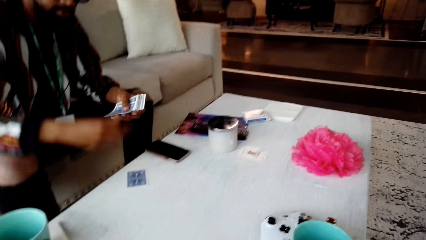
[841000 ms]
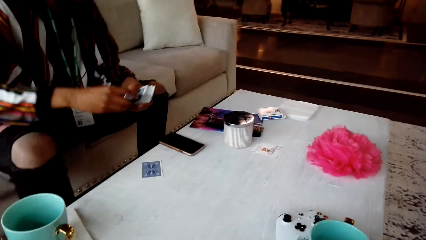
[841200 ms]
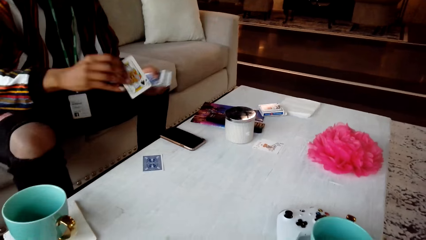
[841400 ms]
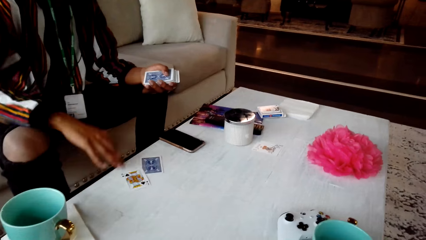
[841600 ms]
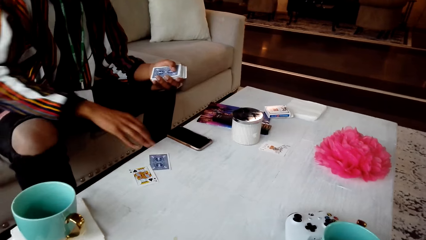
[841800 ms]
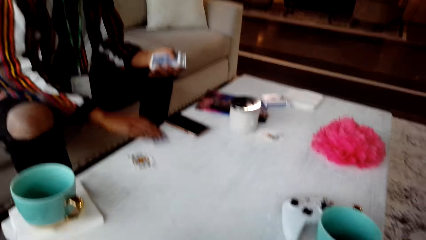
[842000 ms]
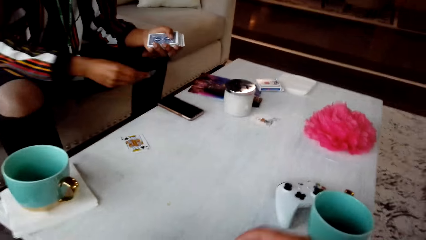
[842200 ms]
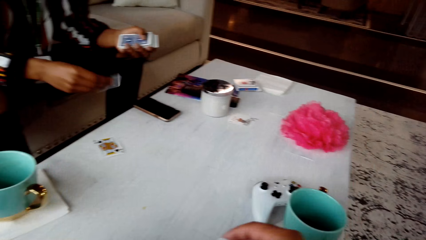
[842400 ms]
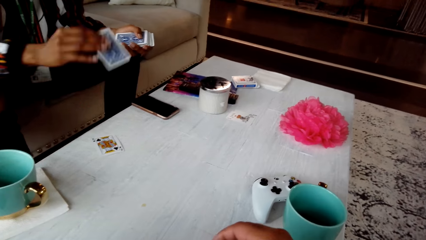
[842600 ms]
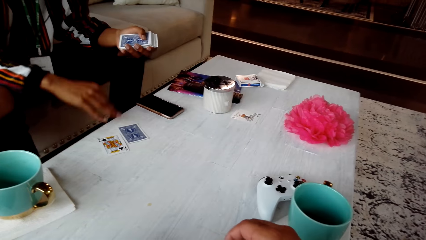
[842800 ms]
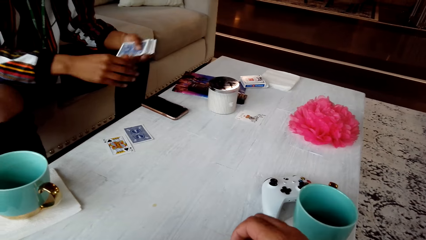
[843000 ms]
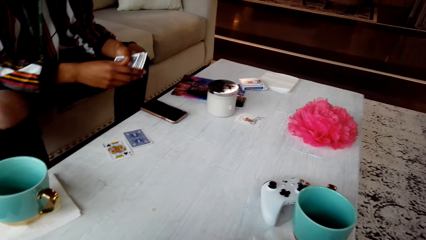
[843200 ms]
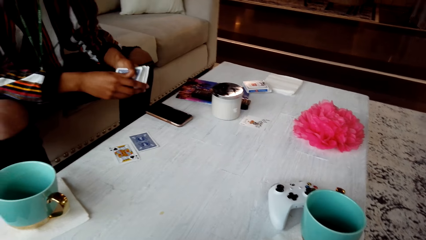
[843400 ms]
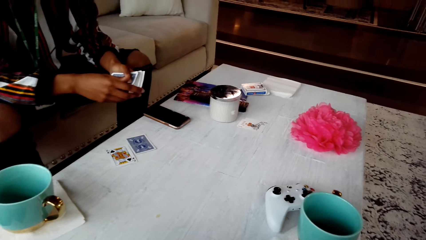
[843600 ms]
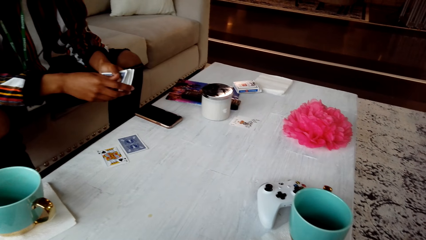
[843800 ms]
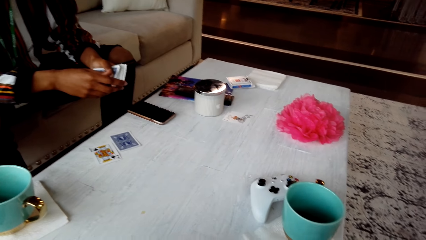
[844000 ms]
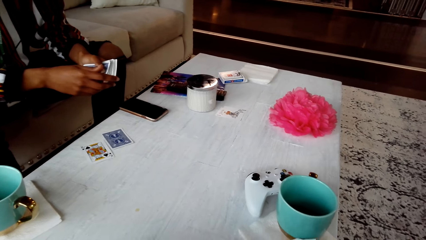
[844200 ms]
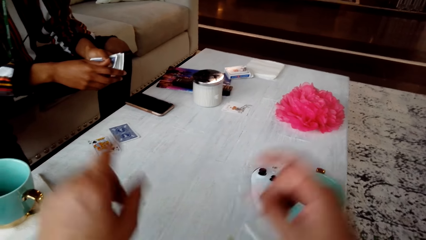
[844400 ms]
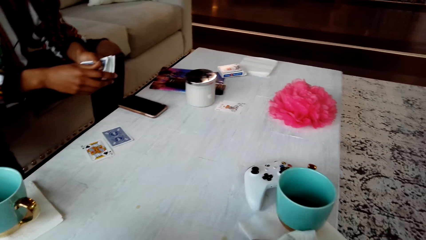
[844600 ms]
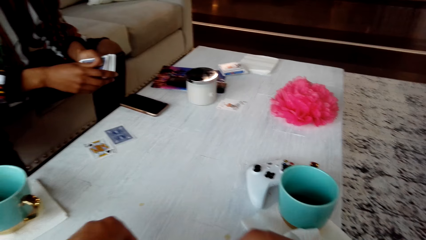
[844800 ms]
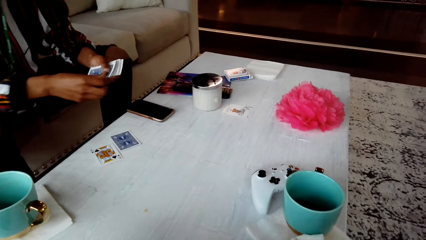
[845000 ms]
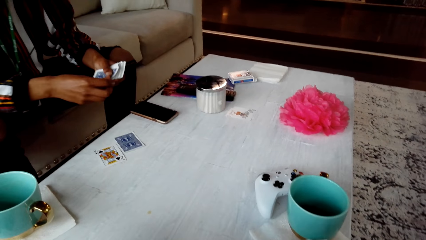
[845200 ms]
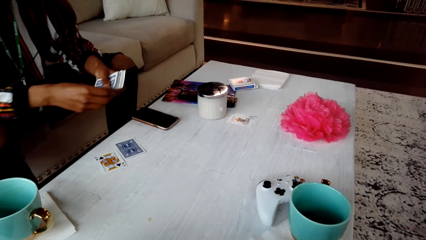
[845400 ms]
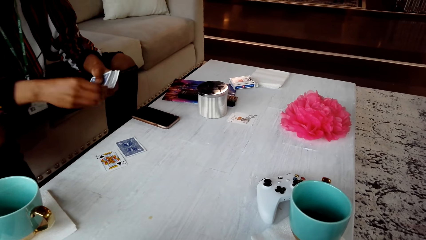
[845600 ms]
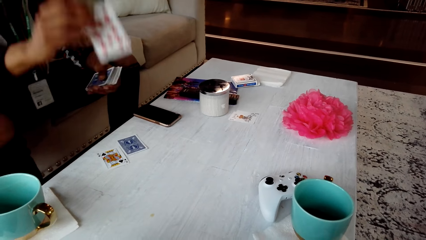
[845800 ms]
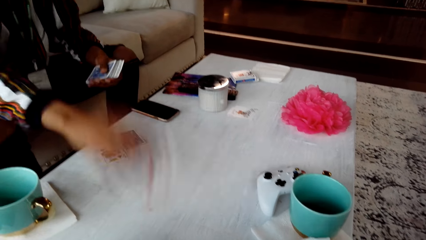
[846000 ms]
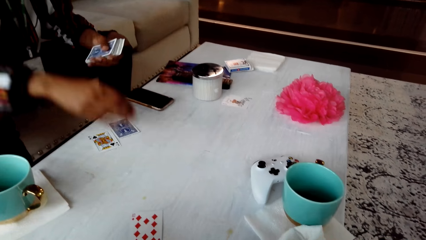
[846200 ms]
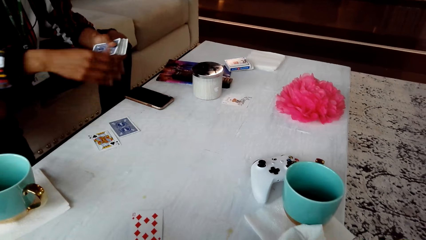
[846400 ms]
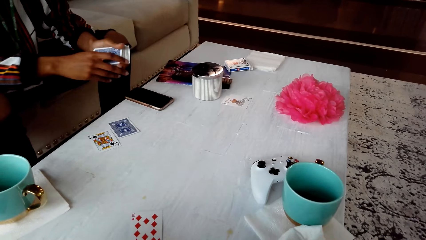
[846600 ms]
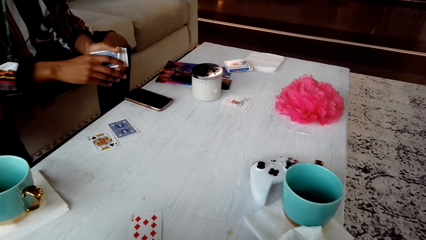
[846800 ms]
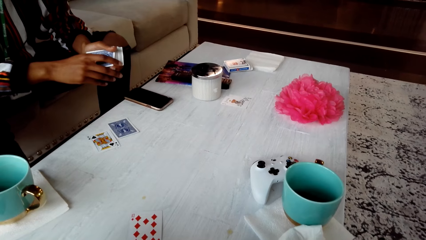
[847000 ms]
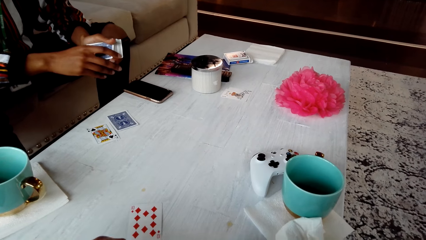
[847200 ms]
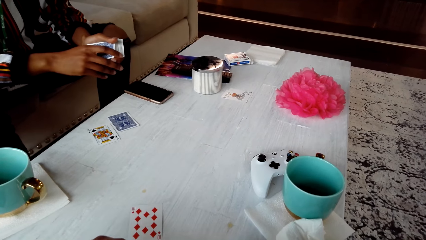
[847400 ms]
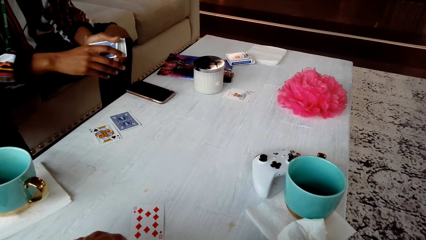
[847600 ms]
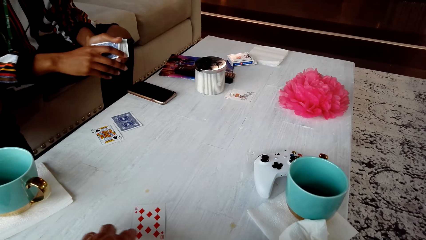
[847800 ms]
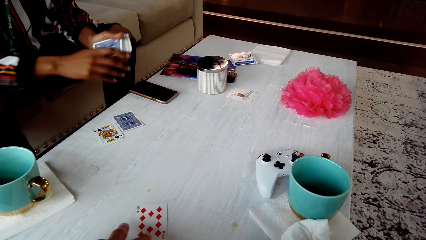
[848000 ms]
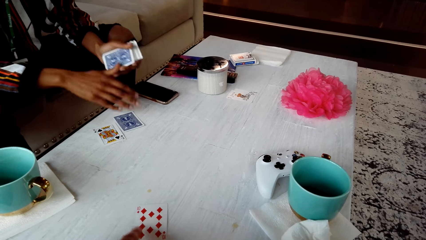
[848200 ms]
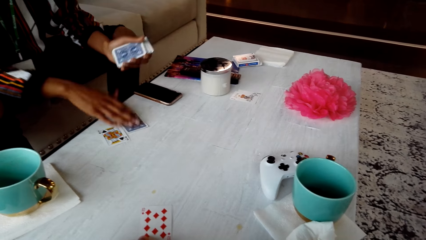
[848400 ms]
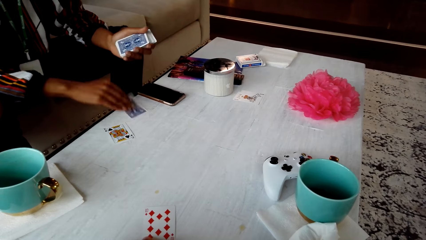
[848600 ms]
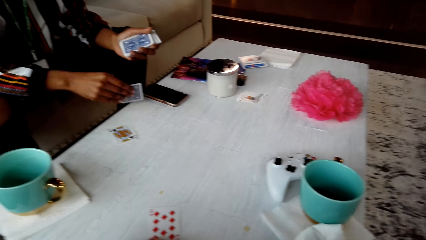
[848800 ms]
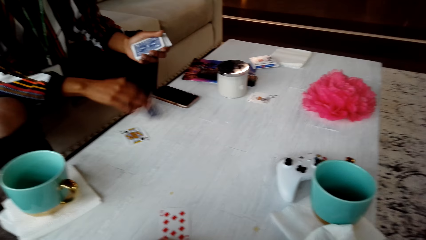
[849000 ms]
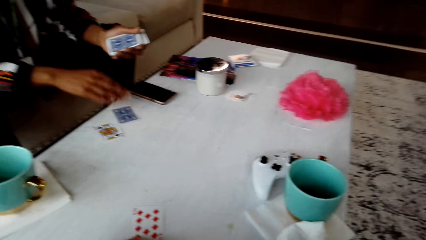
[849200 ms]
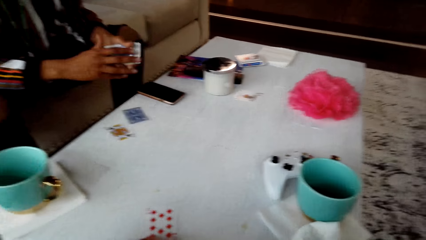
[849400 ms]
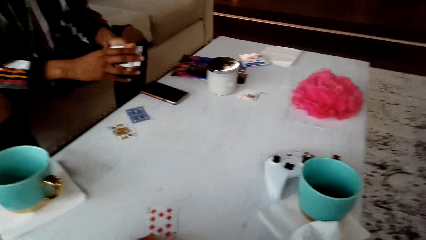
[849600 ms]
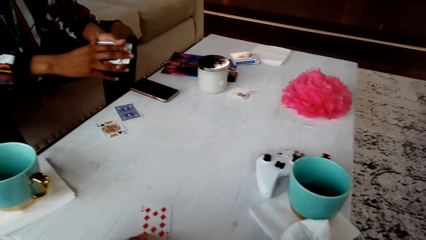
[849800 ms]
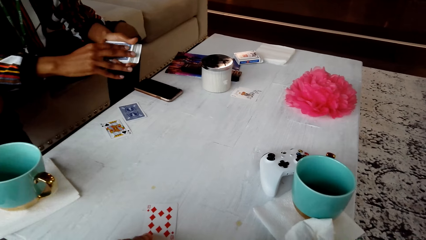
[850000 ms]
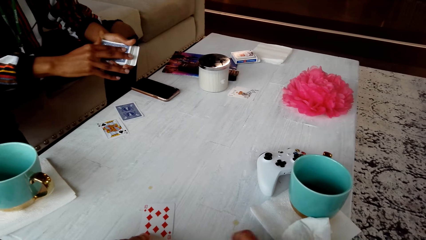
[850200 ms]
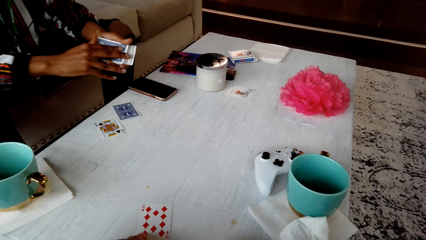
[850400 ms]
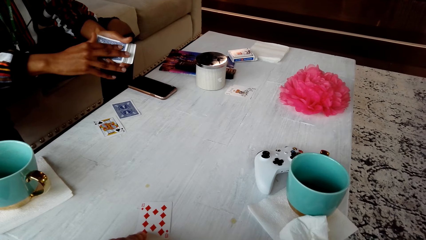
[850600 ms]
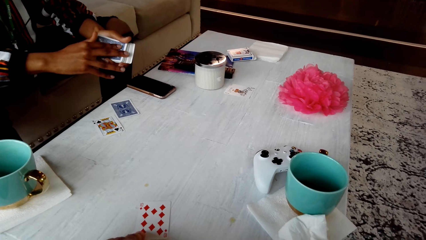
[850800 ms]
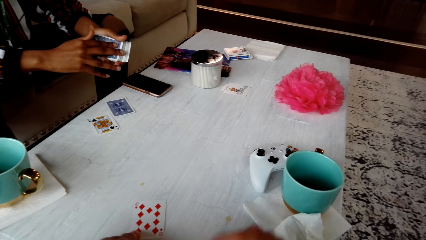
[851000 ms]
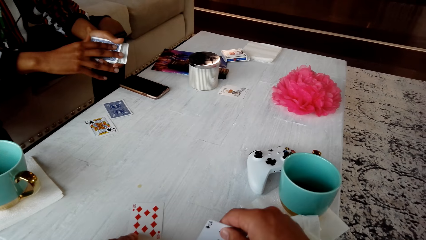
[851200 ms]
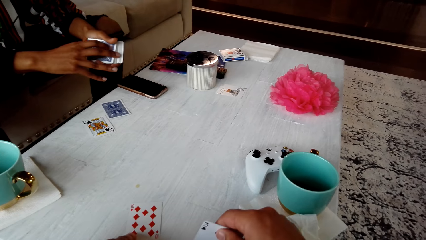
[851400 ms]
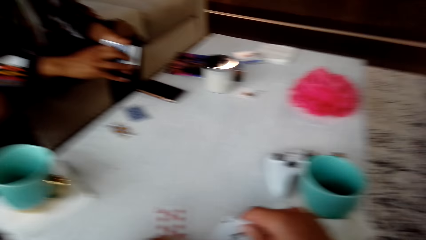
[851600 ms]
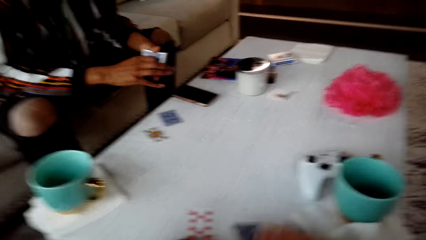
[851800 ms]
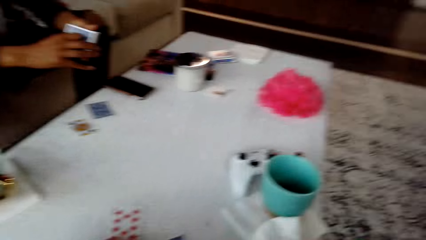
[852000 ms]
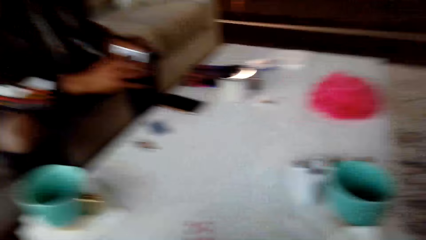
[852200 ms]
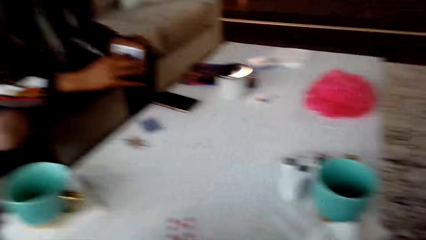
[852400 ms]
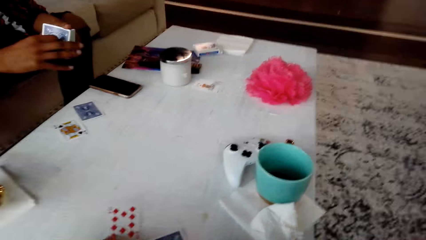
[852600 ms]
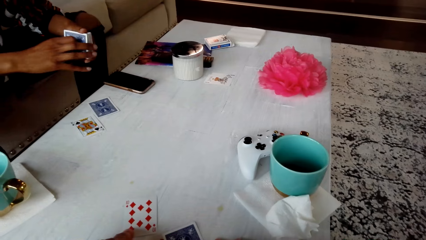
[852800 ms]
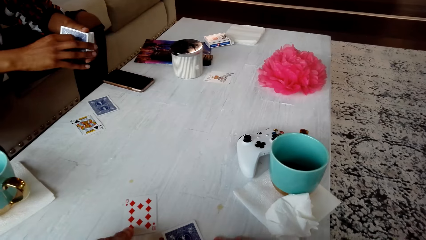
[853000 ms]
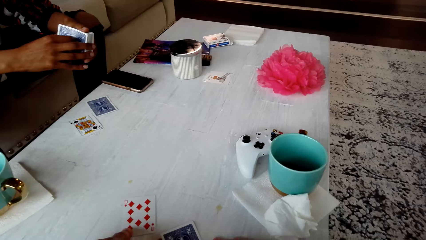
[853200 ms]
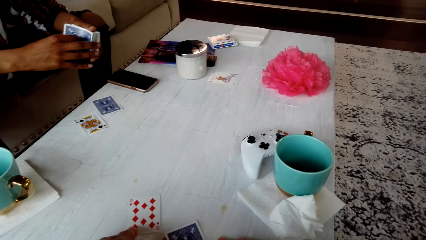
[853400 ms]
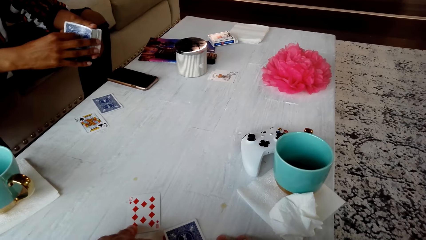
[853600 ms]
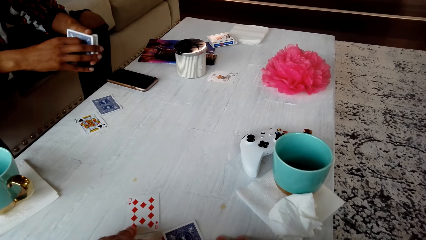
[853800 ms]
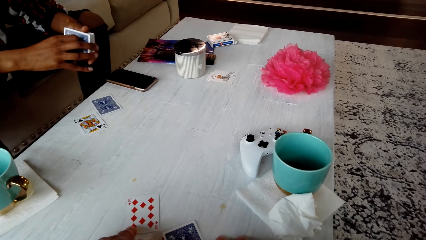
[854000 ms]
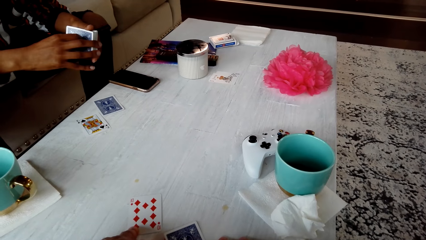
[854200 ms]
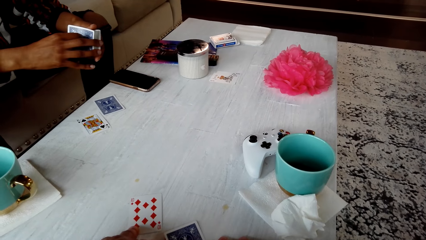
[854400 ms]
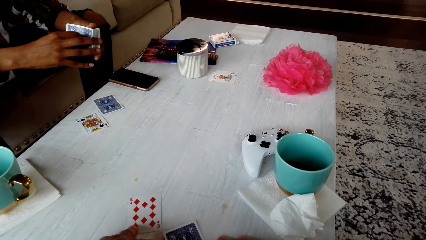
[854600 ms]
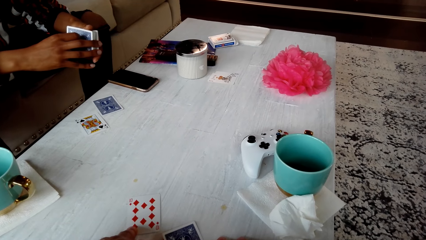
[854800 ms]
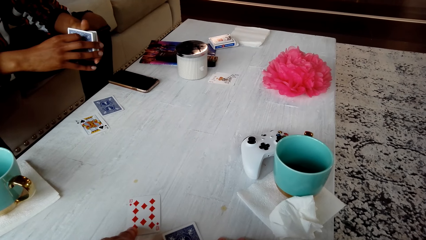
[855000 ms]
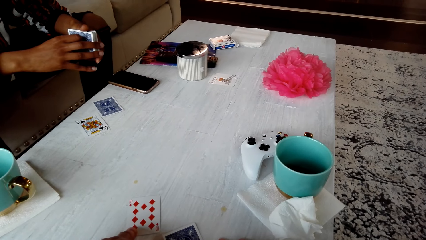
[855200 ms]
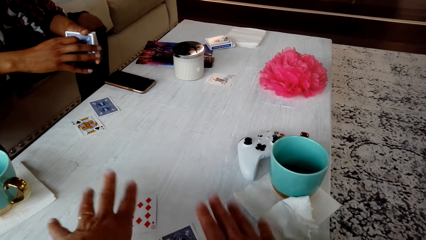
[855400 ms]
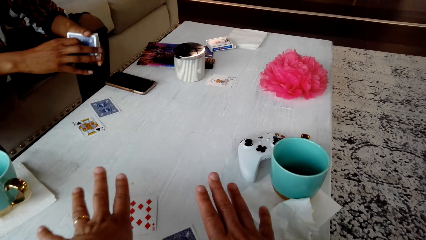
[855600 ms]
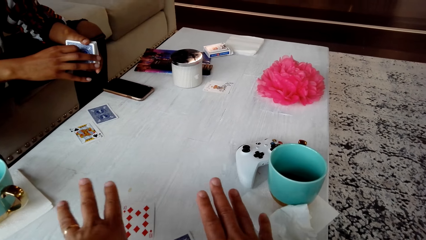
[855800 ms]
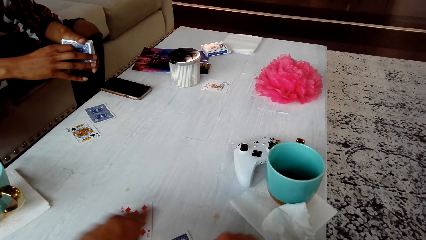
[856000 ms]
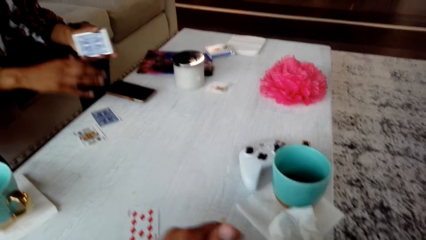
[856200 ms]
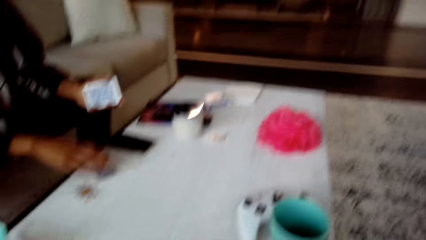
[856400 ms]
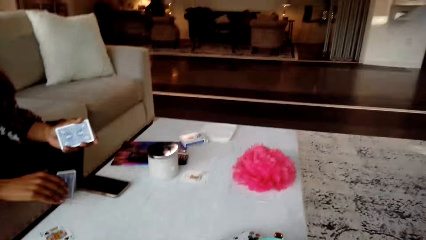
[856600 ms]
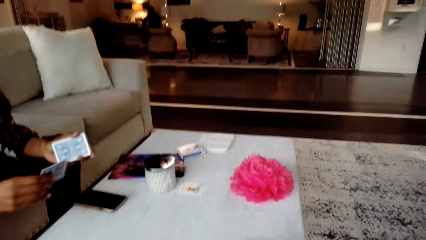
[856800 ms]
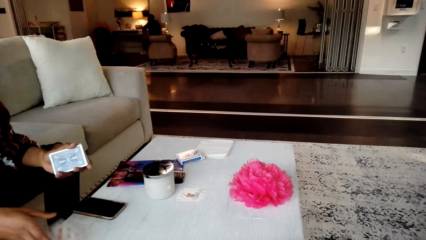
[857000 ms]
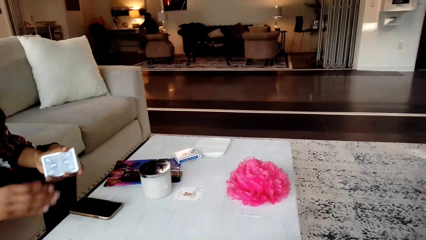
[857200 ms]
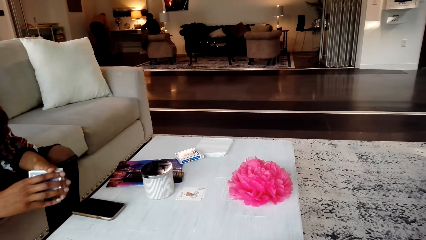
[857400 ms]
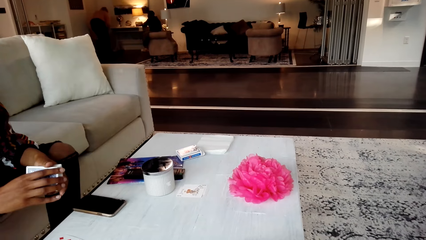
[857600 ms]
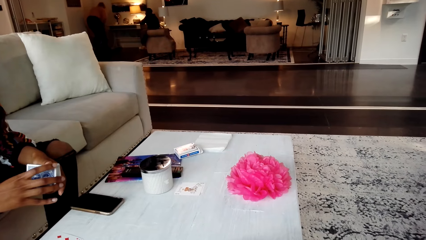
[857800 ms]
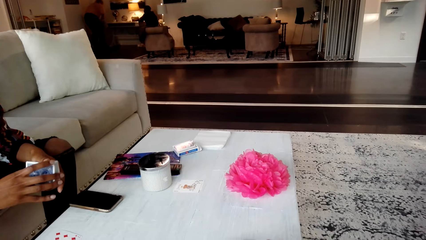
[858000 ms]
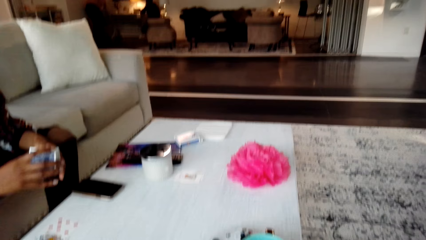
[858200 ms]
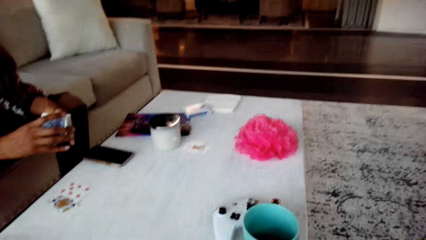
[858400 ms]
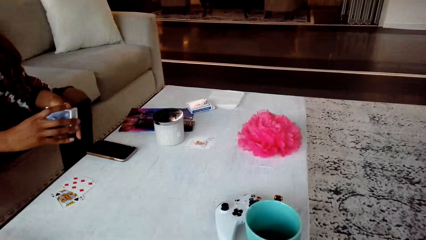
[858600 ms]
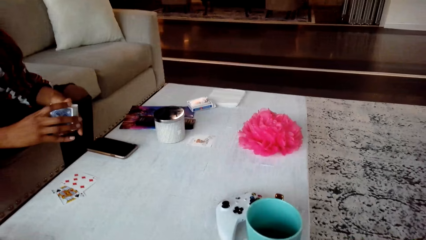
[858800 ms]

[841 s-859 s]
A man turns a card on the table and places a card on the table. The man places a card on the table again. The man turns a card on the table and places a card on the table. The camera wearer looks around the table. The man shuffles cards and turns a card on the table.
